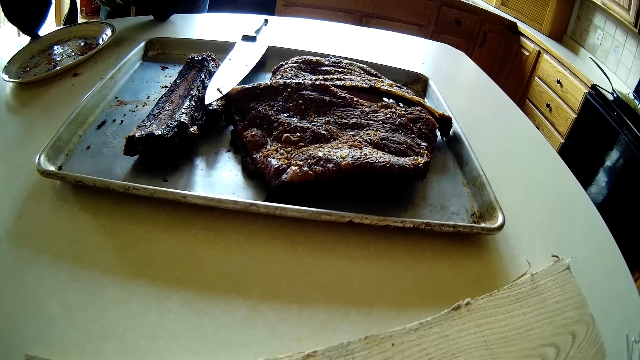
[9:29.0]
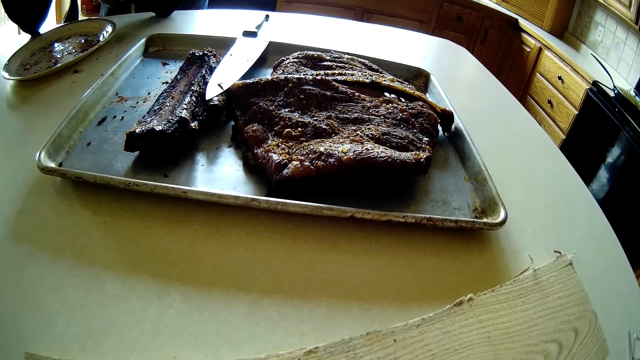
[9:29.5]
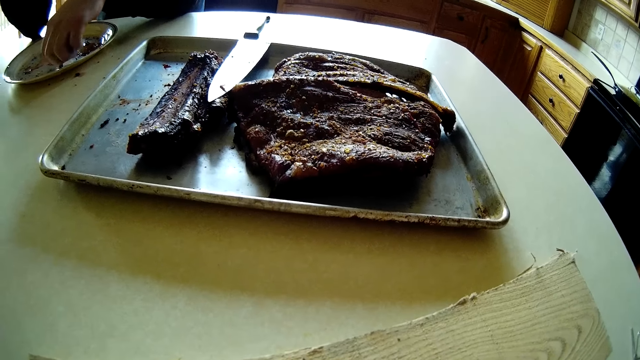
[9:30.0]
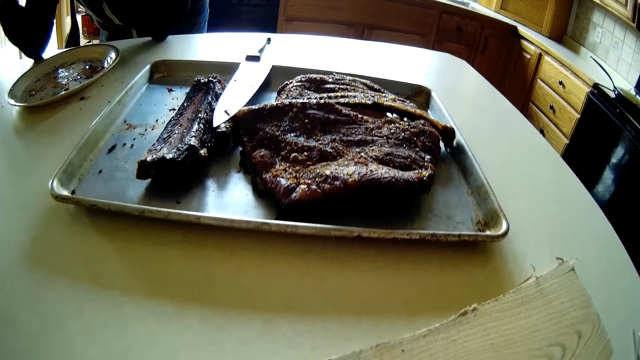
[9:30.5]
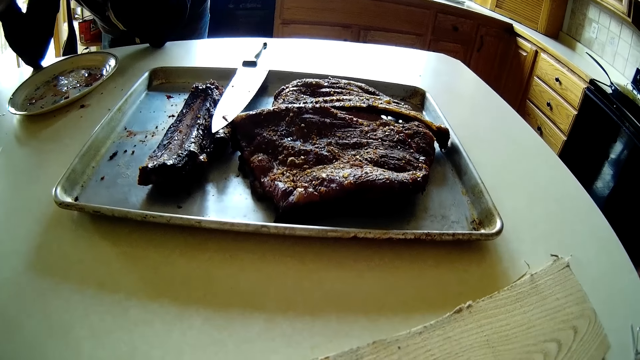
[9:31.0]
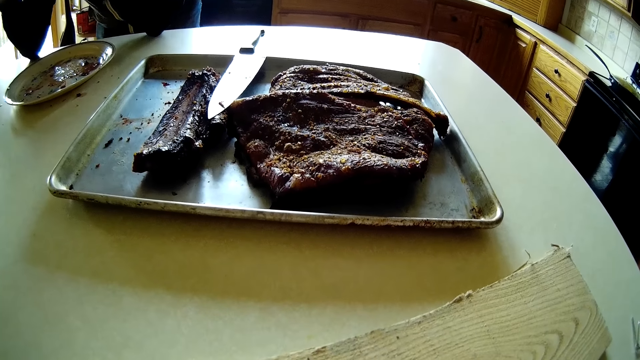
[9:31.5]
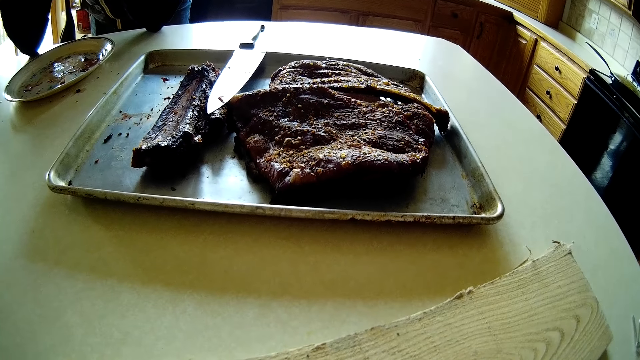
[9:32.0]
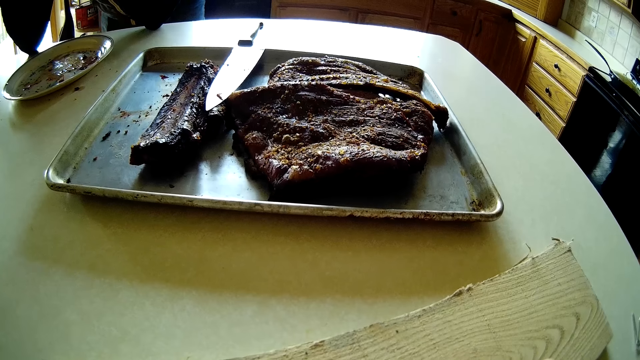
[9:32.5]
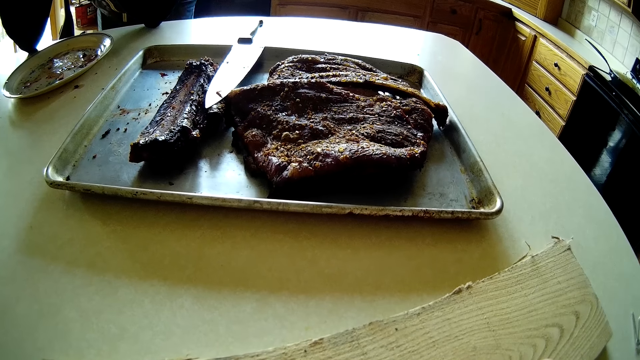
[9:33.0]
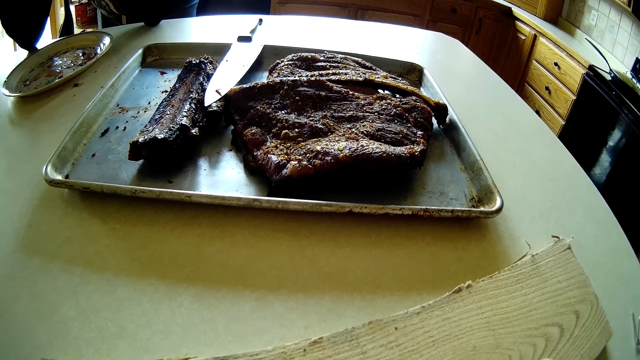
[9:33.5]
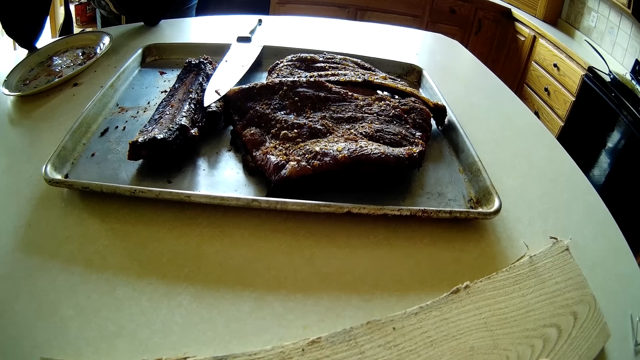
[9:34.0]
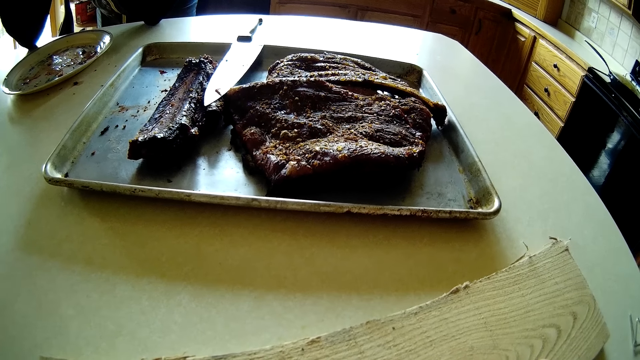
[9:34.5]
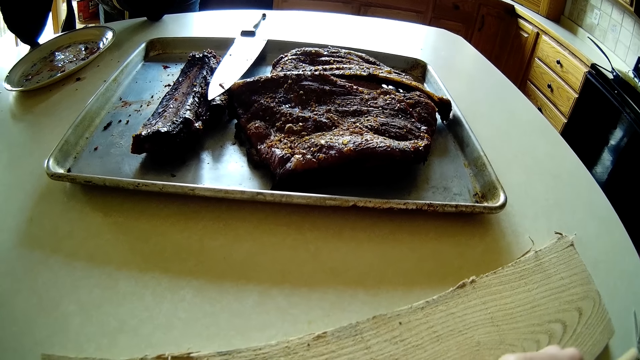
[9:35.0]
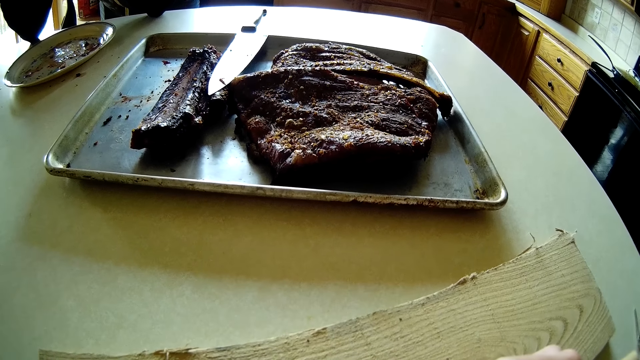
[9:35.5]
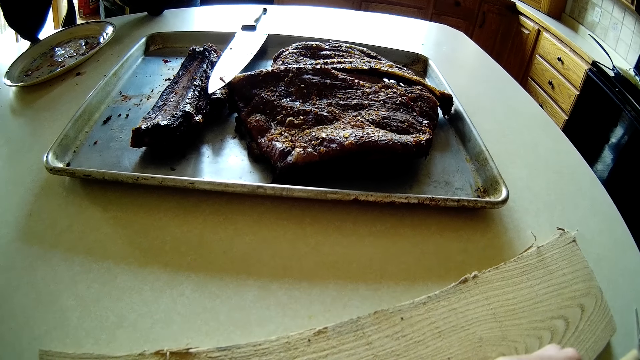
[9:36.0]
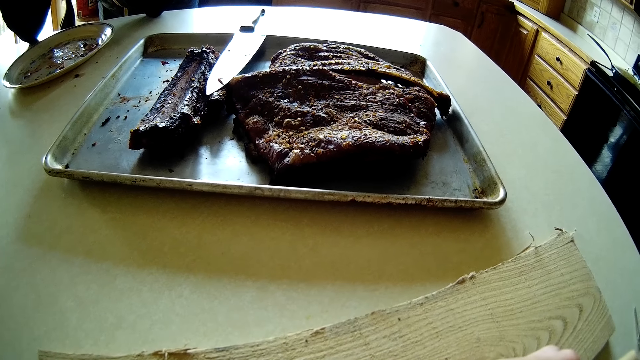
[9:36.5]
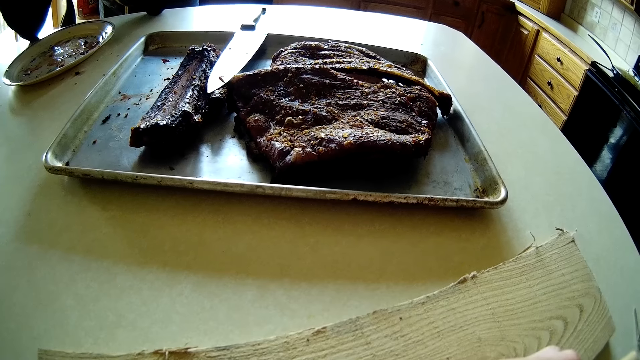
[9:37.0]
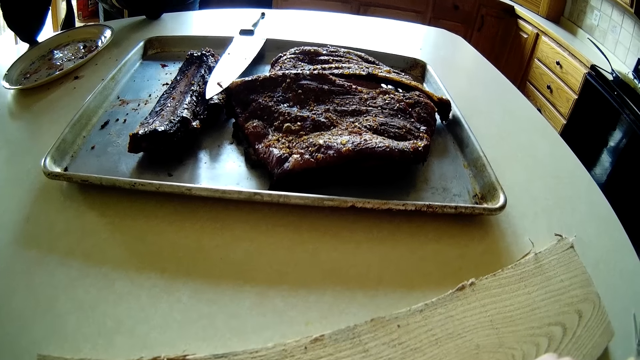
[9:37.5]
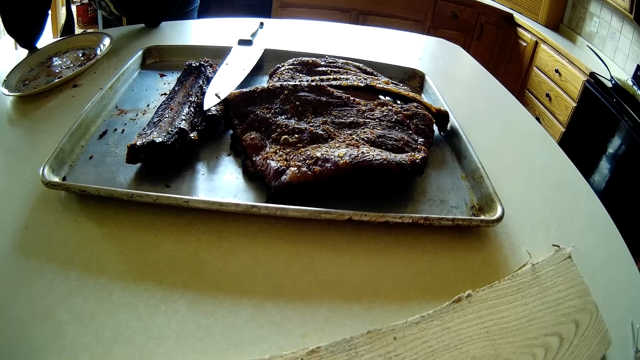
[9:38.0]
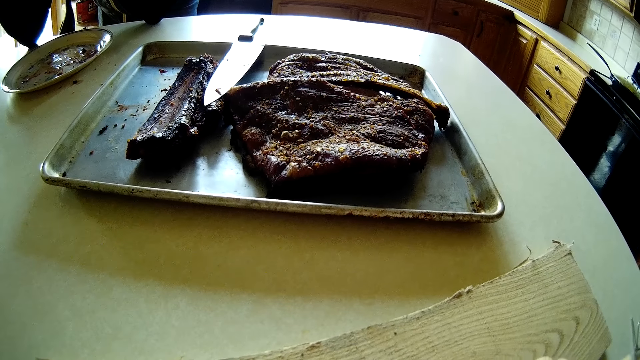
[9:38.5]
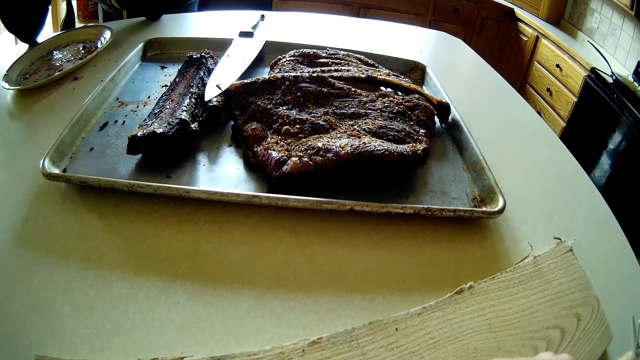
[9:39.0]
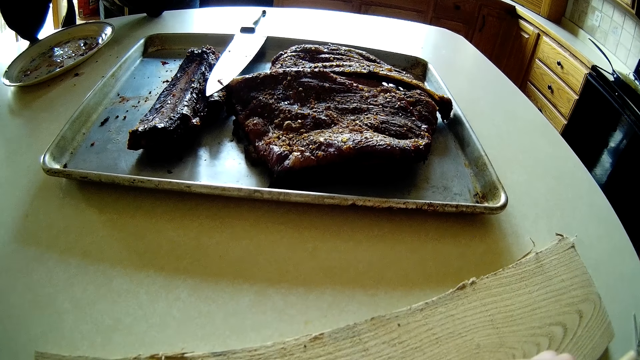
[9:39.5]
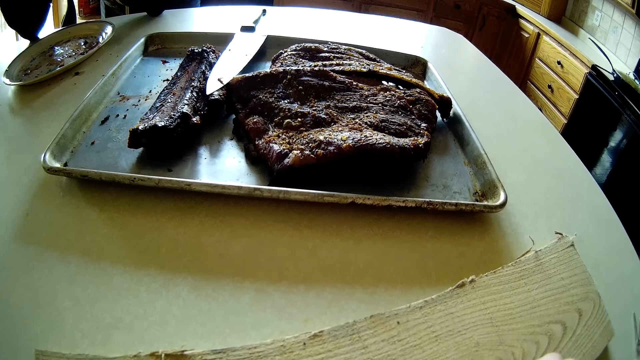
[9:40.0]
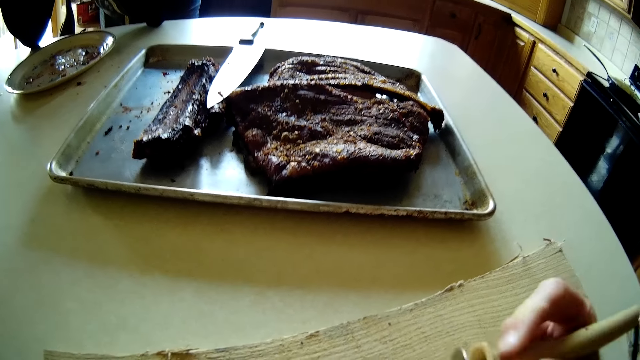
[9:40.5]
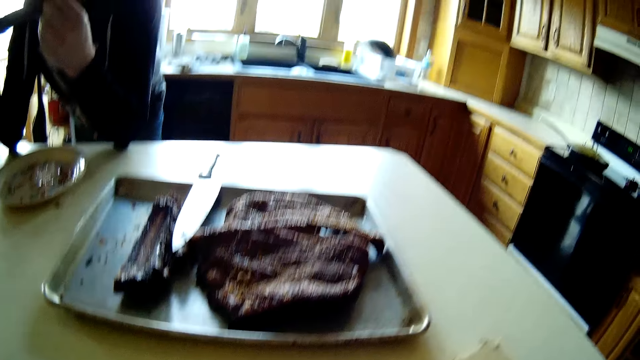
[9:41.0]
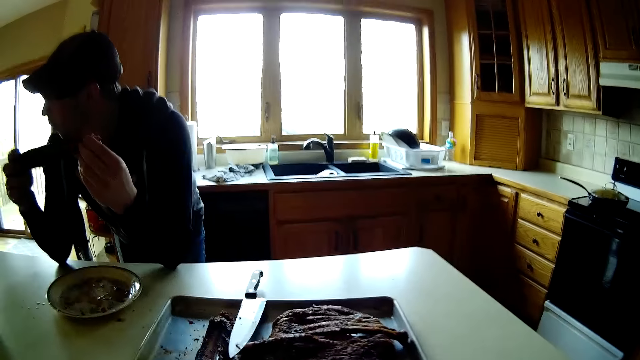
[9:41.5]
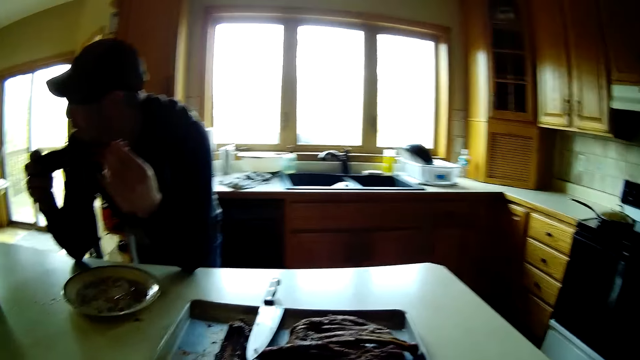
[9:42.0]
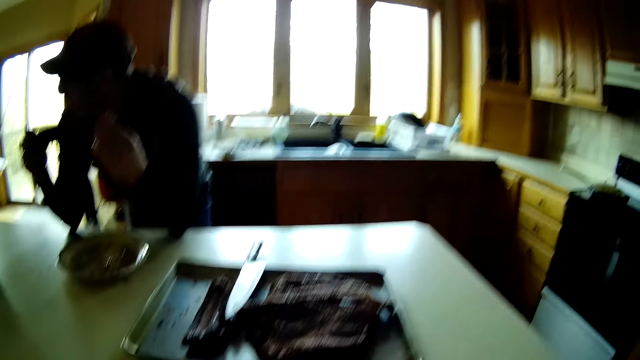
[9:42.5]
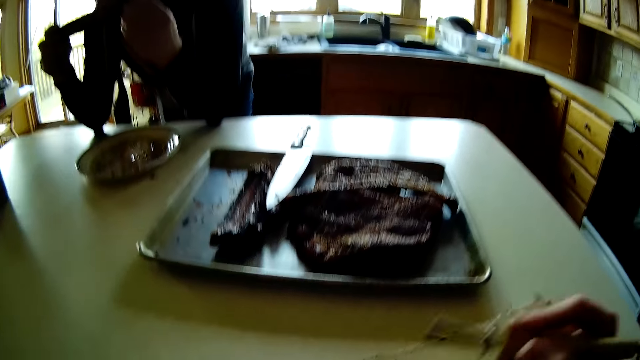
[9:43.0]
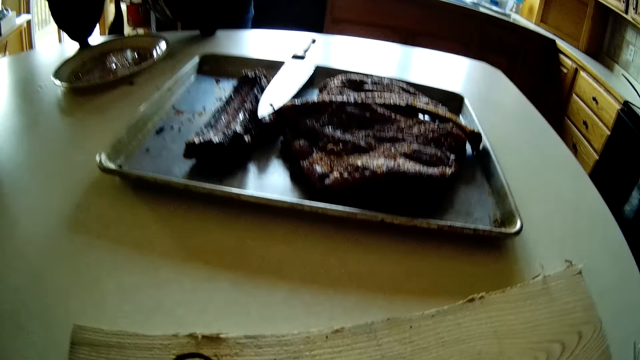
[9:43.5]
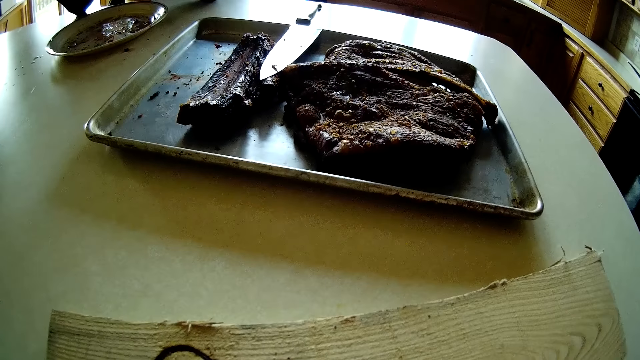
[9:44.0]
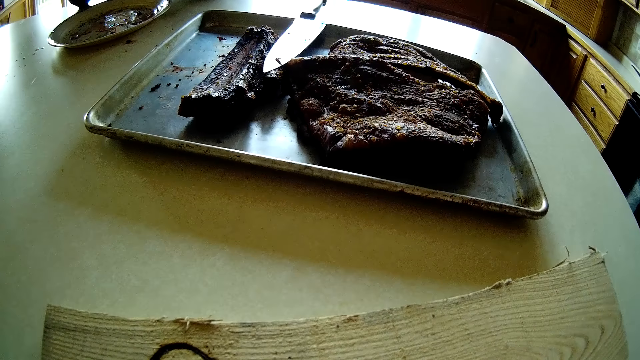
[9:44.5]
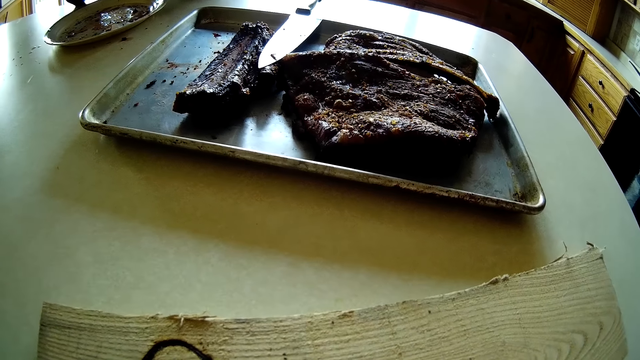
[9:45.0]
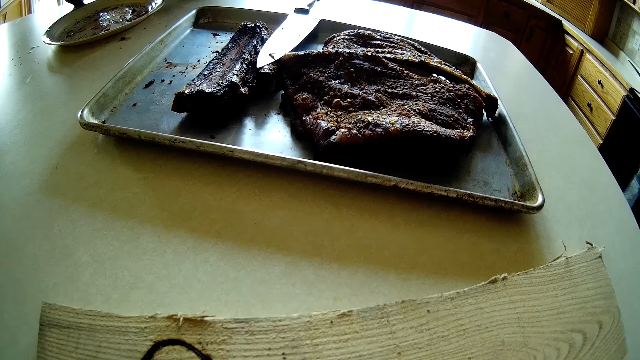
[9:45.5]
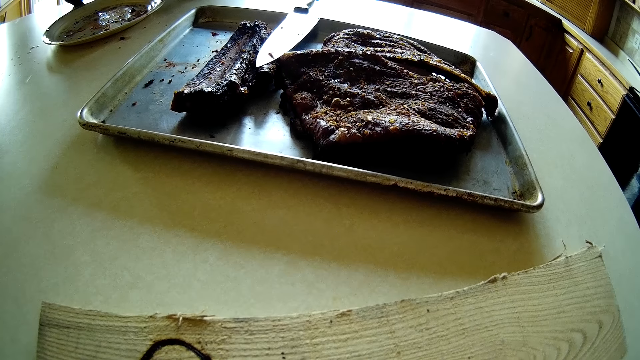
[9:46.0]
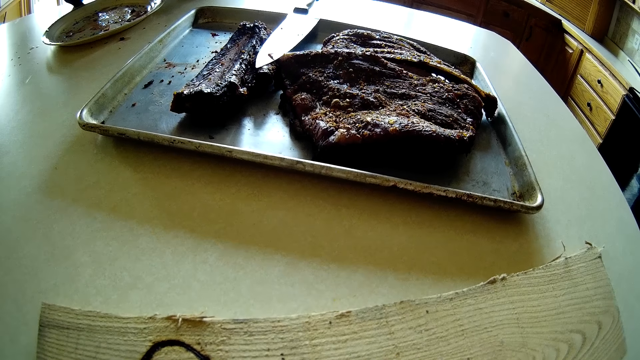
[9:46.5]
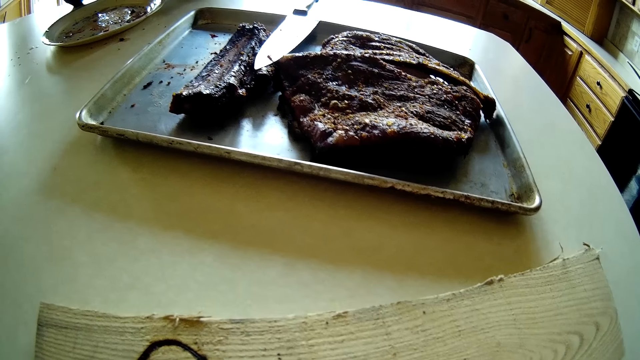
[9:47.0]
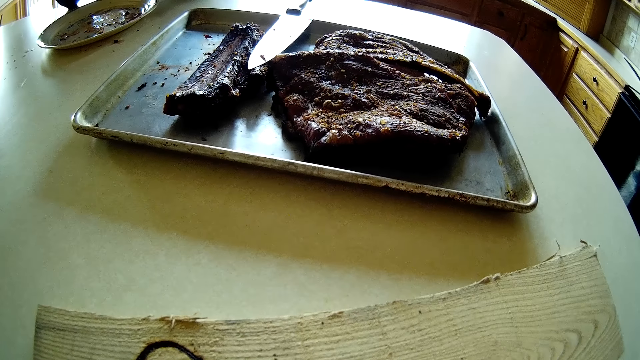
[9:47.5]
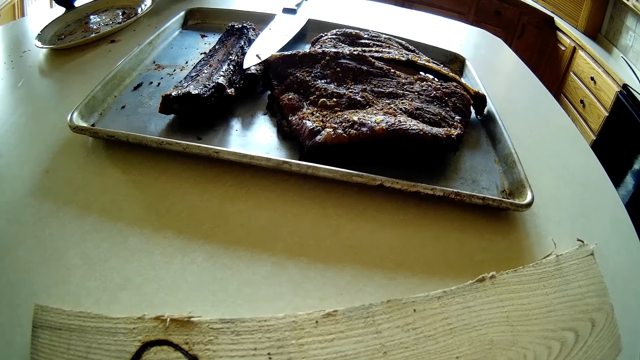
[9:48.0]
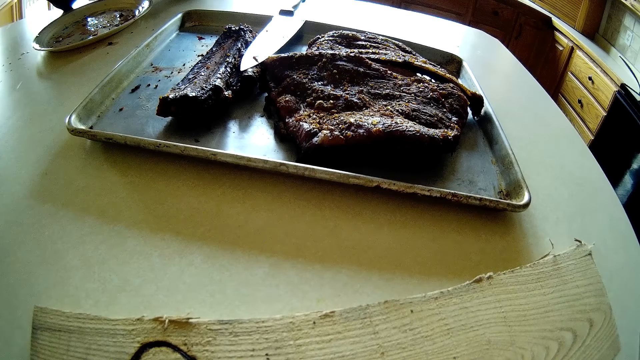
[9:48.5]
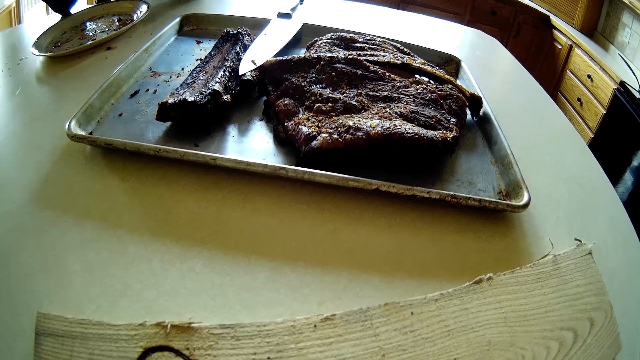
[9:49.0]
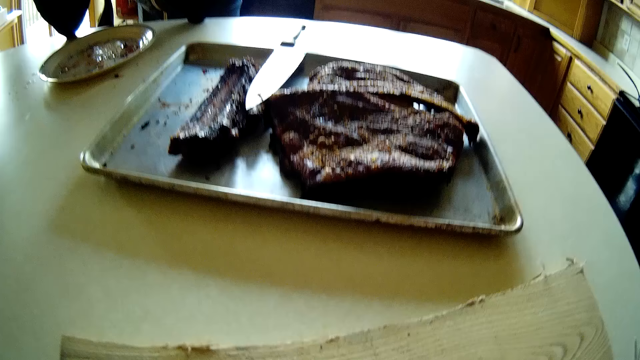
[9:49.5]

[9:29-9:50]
The man drops a burnt piece of the rib on the plate with his left hand. The camera wearer puts a small piece of meat in the plate. She lifts a soldering iron in her right hand over a plank of wood on the kitchen table. The man converses with the camera wearer.
